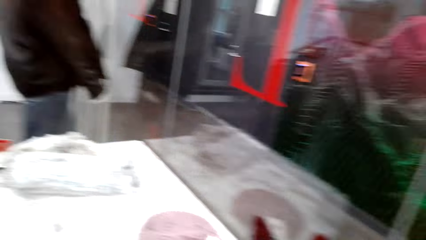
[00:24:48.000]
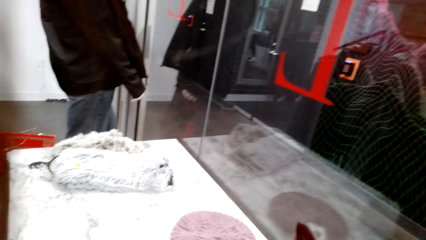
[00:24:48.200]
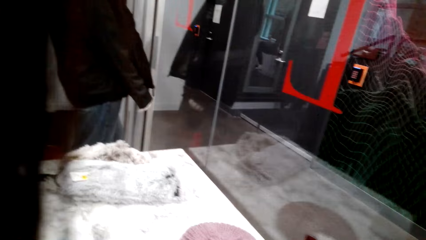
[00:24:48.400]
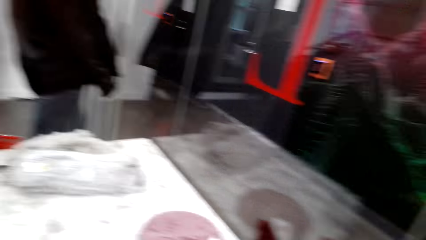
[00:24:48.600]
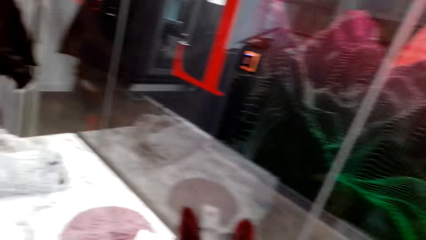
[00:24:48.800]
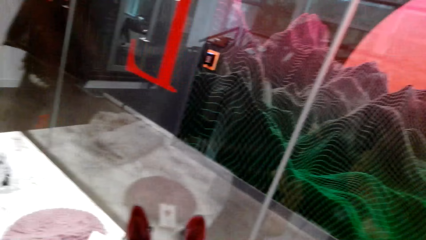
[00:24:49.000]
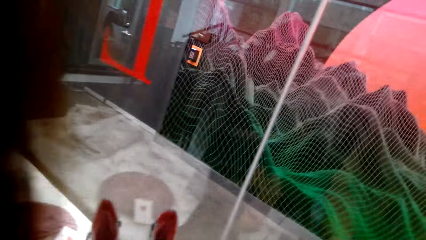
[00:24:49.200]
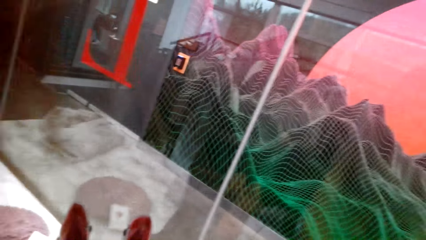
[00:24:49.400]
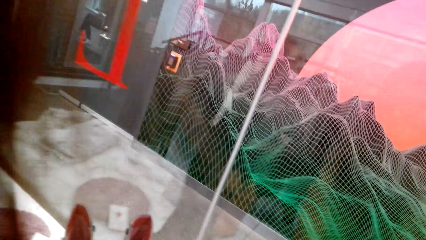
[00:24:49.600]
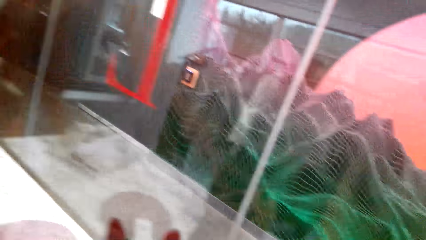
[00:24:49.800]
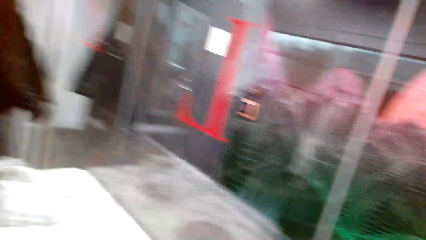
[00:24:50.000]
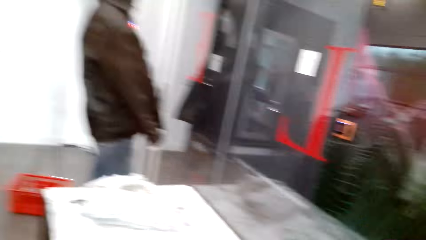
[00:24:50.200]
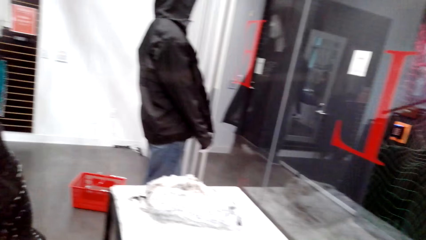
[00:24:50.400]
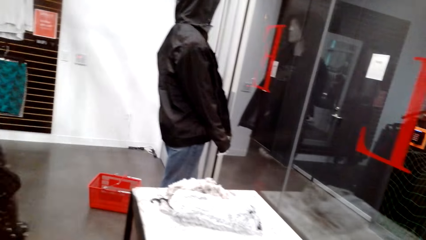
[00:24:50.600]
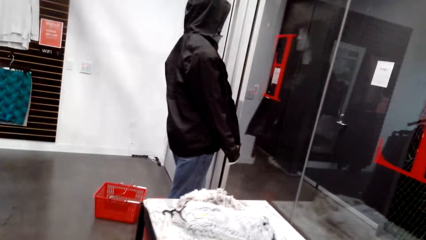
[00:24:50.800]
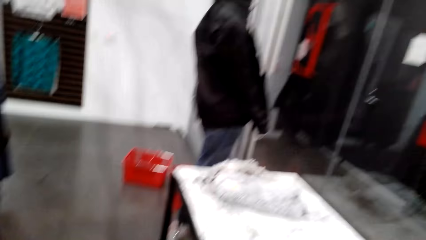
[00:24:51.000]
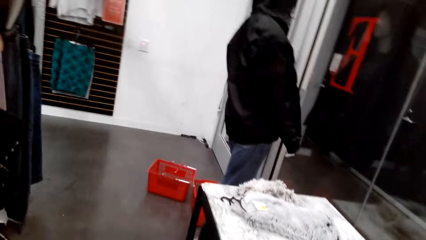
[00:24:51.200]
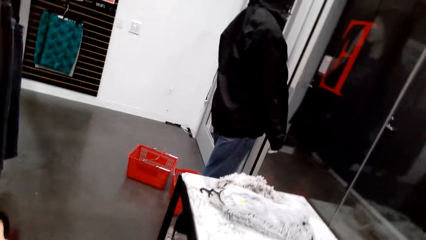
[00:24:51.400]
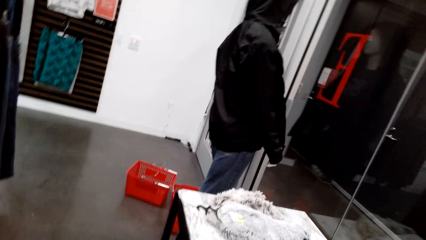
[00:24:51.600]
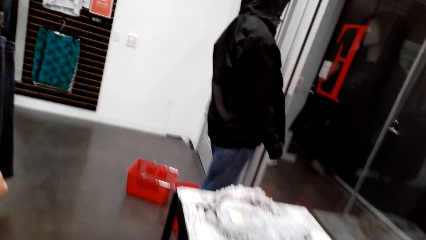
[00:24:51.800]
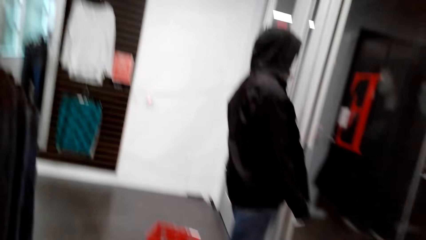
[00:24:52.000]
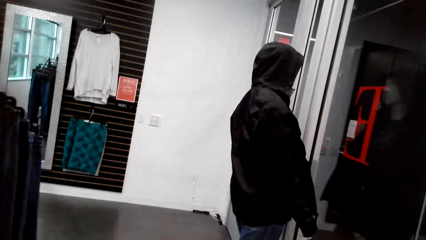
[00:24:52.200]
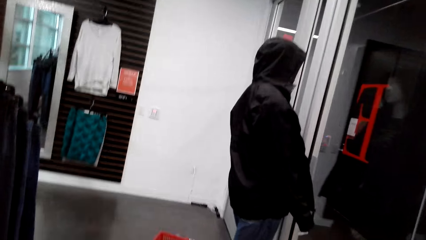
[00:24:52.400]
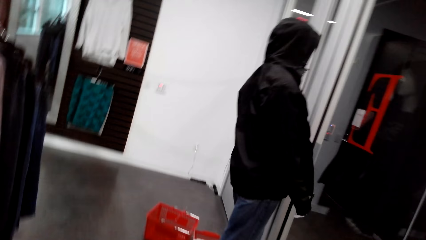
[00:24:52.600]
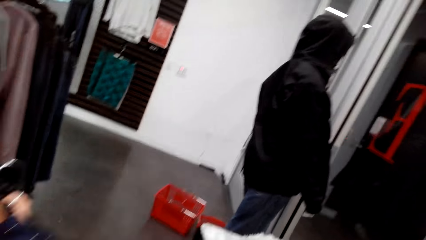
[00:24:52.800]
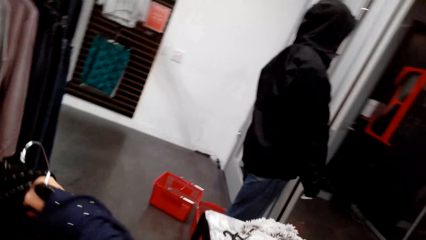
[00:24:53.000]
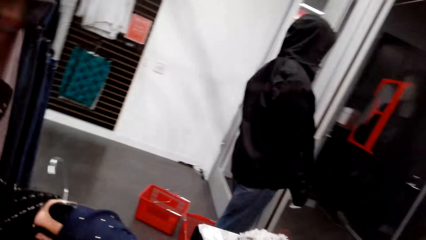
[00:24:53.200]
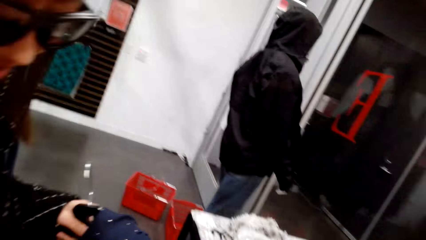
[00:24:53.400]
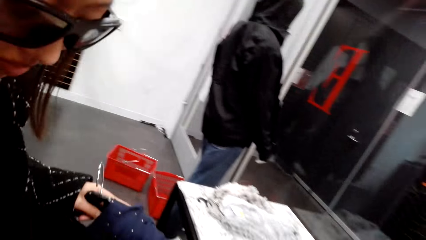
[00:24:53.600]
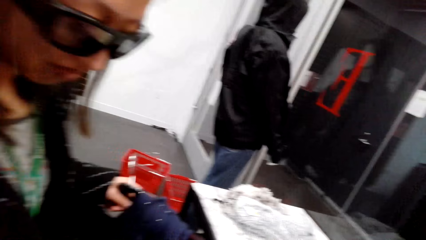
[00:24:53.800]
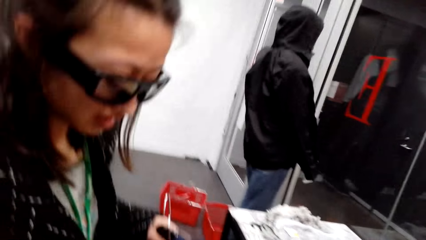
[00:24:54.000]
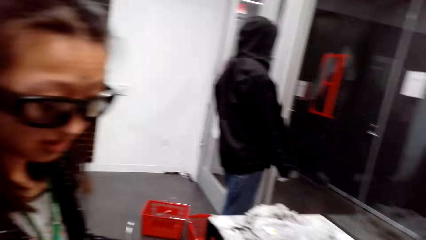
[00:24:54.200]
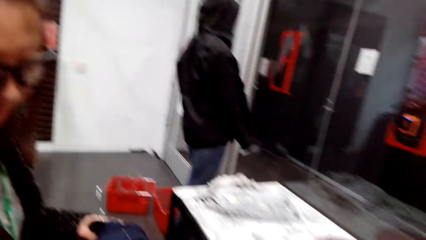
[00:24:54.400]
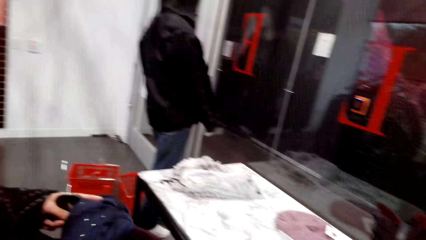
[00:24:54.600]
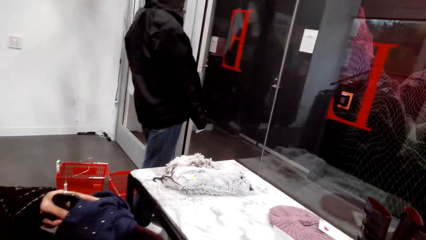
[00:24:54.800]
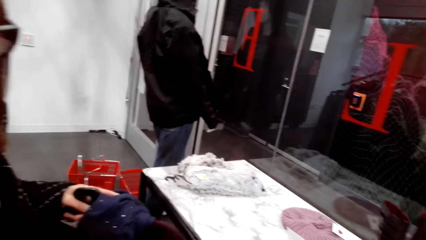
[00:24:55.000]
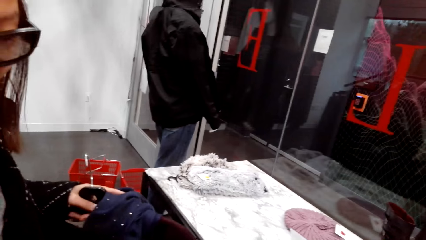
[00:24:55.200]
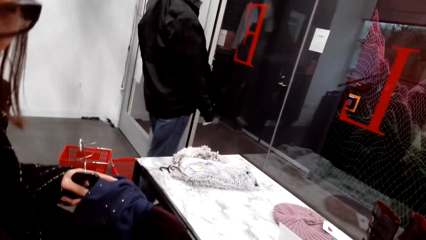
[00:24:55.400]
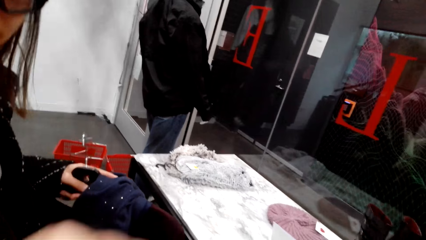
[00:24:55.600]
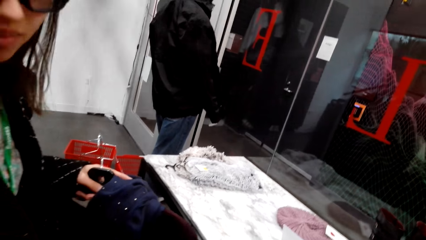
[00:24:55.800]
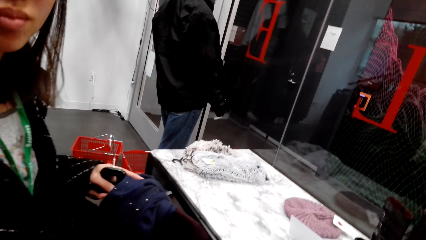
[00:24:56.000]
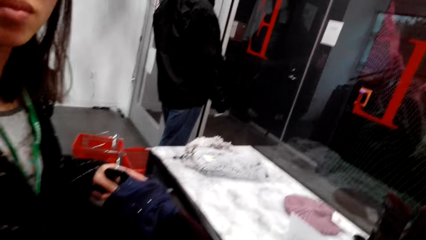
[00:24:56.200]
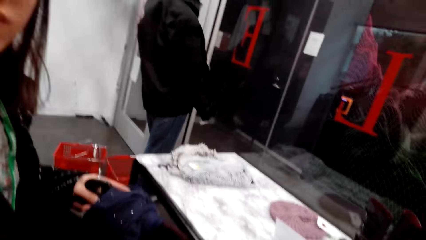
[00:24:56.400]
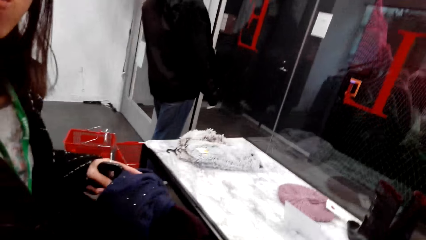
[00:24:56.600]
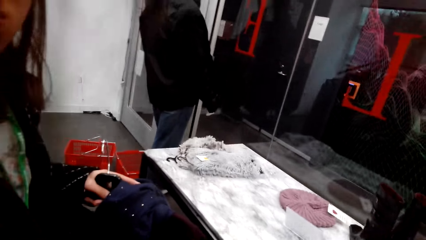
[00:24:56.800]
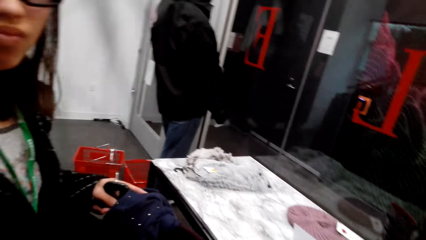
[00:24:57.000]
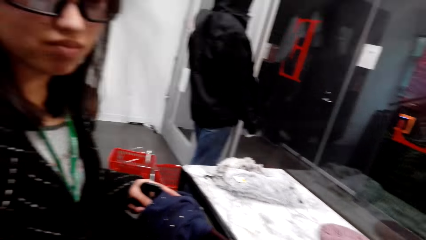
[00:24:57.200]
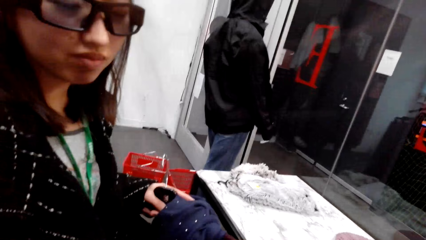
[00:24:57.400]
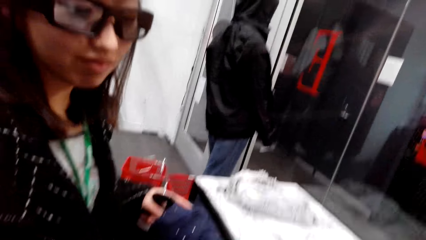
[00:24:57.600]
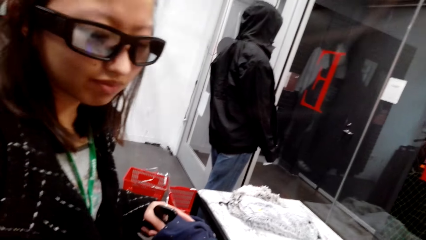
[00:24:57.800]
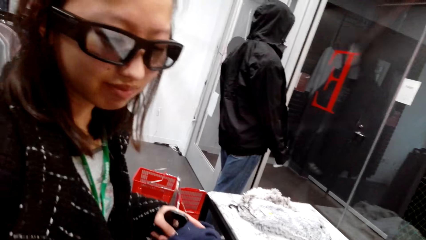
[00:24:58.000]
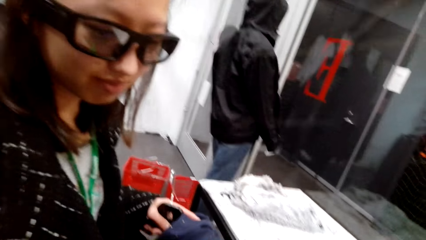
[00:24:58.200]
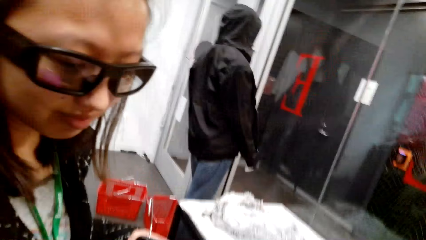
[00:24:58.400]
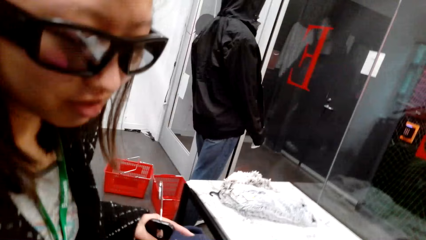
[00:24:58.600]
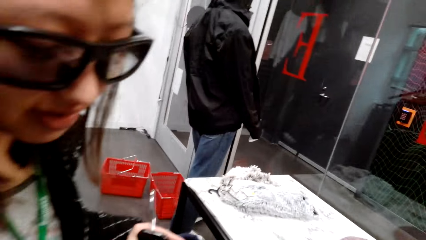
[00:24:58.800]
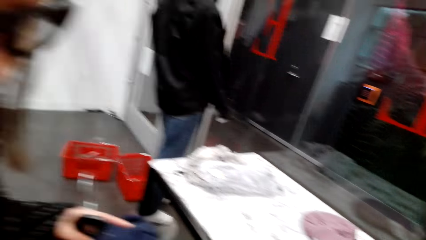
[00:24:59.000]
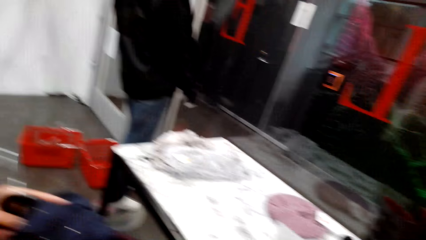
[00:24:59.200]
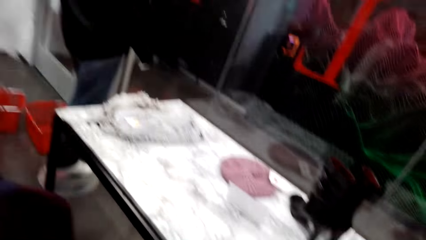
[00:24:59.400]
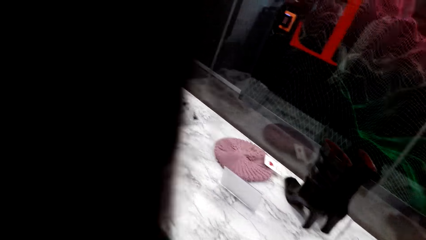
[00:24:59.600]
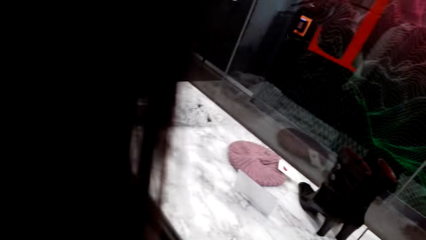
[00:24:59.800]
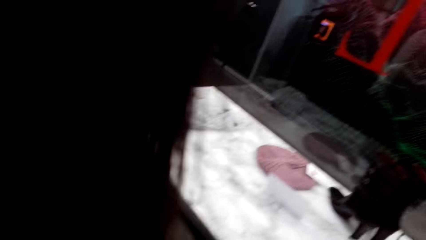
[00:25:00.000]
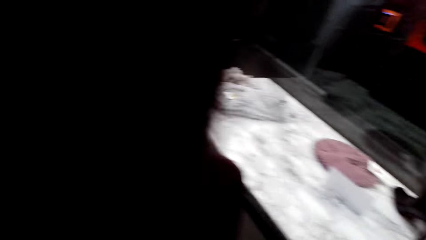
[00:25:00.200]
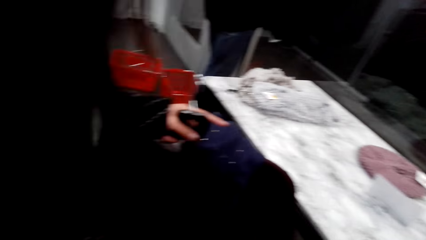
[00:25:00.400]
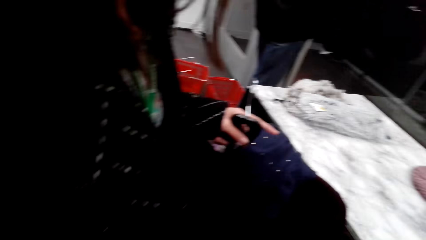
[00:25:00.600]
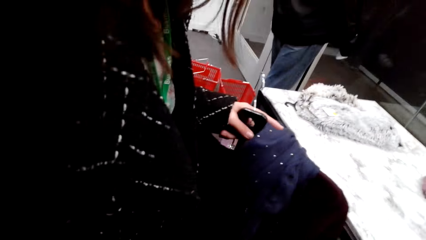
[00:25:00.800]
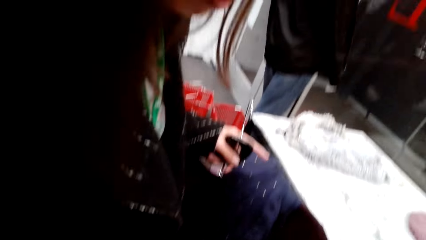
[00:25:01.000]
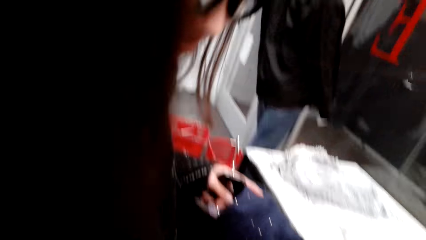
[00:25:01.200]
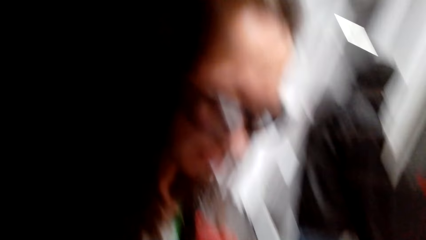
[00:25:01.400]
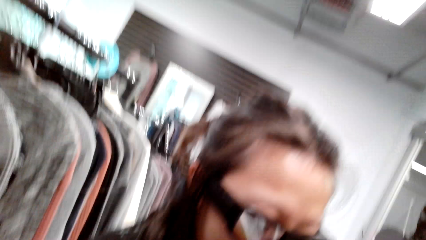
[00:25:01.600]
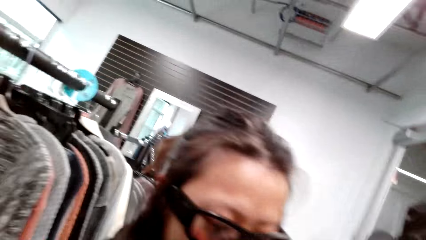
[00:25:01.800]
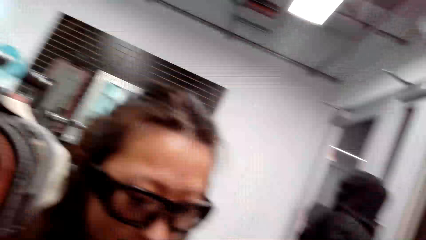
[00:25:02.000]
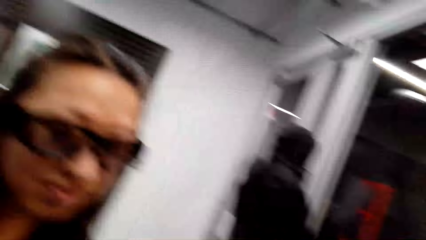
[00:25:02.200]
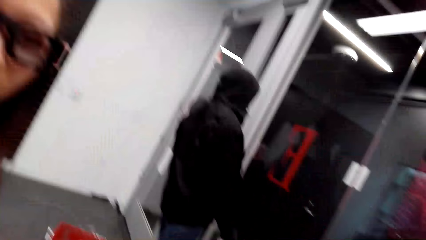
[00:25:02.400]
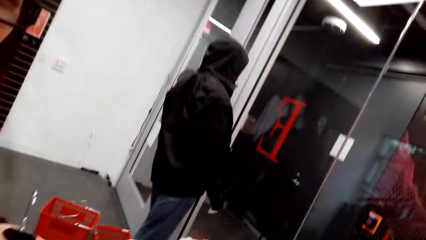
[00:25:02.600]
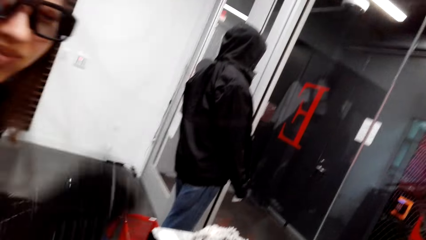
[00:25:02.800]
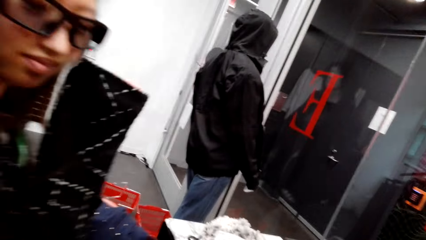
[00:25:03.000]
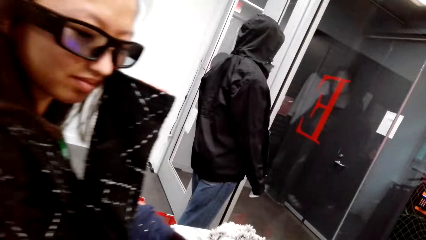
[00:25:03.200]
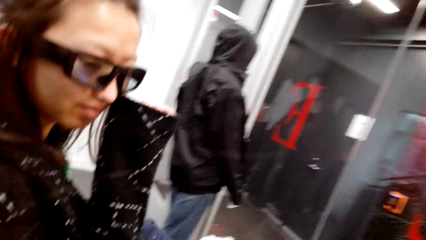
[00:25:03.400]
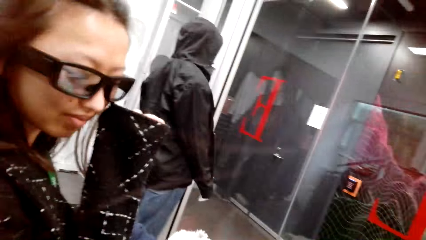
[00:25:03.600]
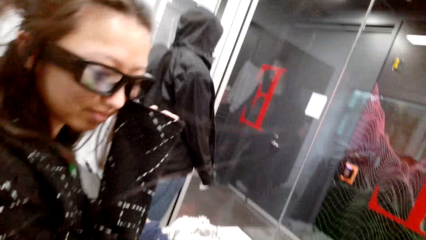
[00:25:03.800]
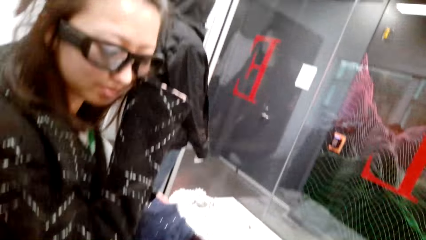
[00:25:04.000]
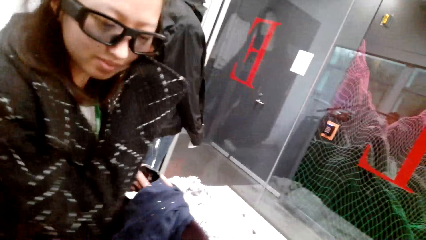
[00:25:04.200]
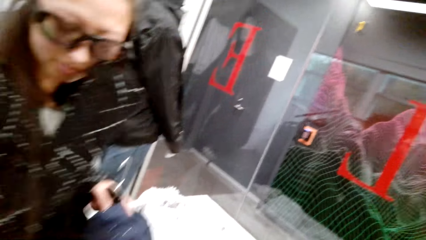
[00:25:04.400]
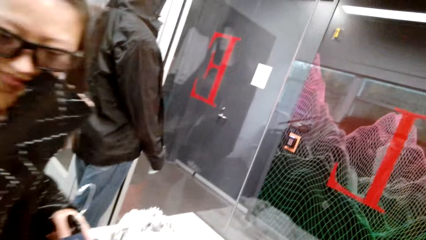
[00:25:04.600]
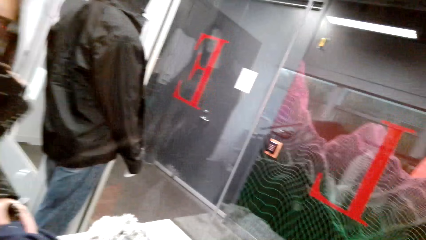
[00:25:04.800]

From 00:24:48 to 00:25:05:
The camera wearer talks to a person. The person holds the outfit.
